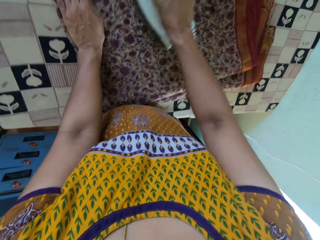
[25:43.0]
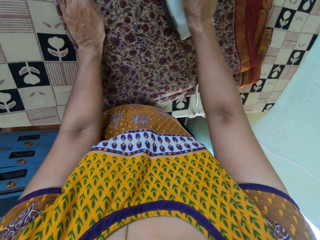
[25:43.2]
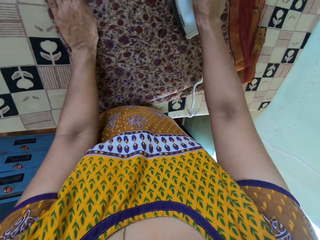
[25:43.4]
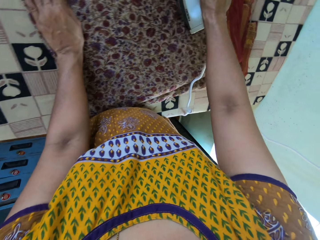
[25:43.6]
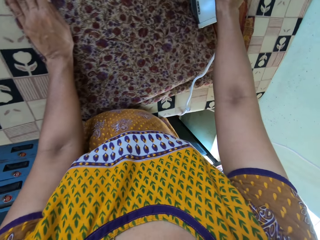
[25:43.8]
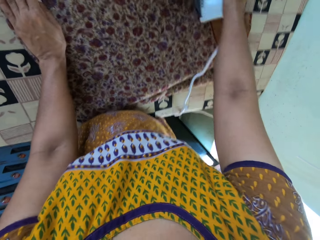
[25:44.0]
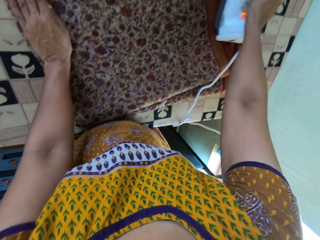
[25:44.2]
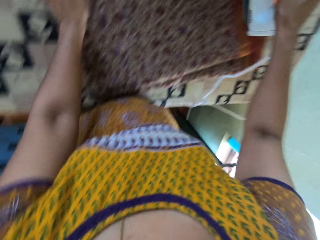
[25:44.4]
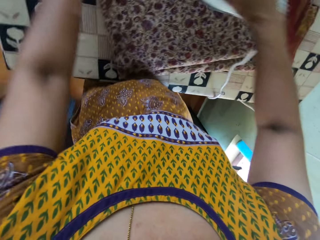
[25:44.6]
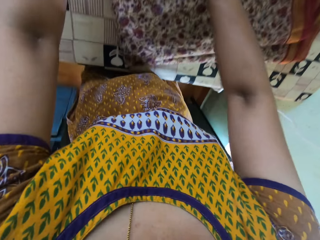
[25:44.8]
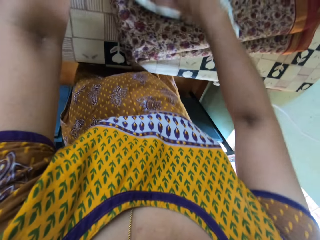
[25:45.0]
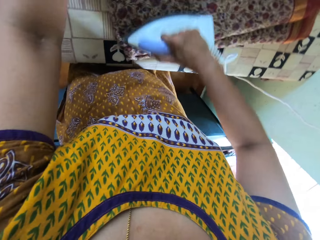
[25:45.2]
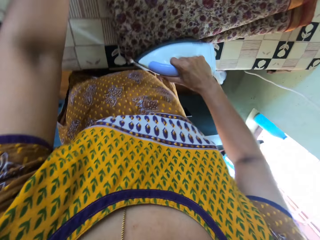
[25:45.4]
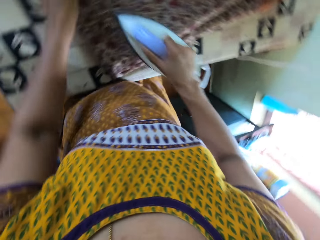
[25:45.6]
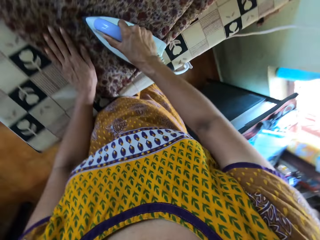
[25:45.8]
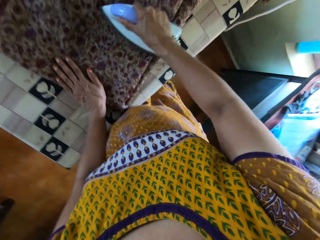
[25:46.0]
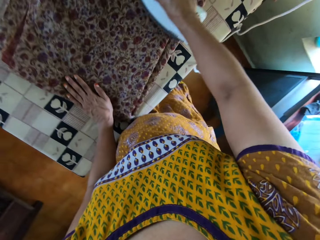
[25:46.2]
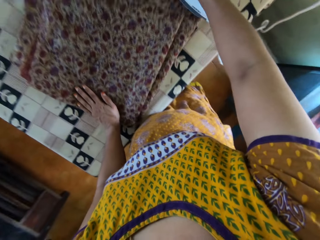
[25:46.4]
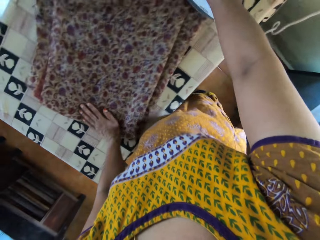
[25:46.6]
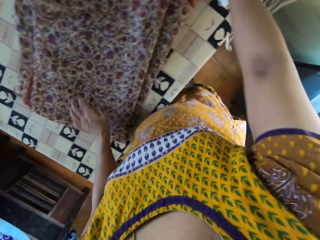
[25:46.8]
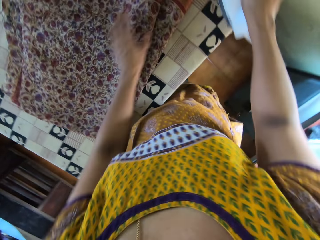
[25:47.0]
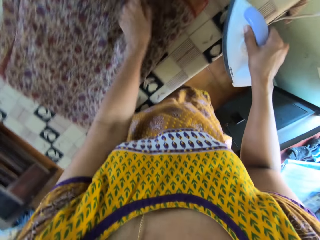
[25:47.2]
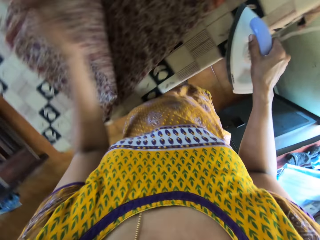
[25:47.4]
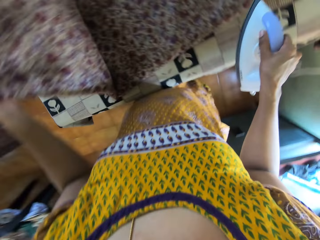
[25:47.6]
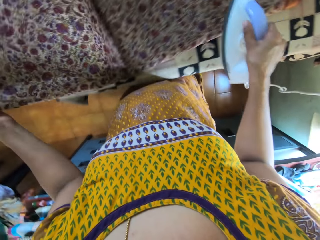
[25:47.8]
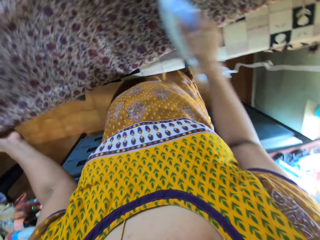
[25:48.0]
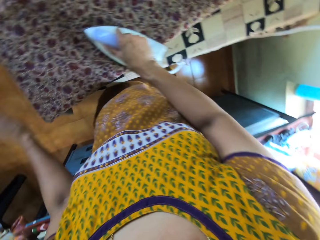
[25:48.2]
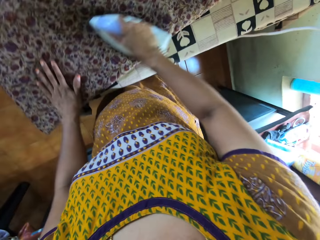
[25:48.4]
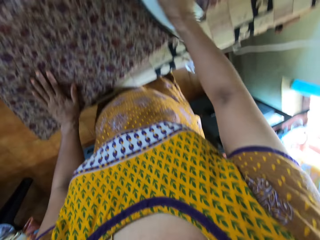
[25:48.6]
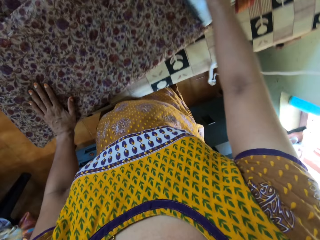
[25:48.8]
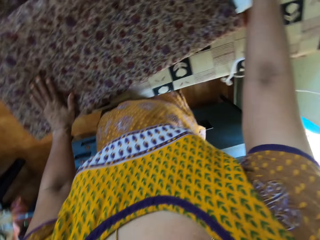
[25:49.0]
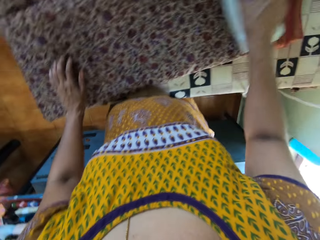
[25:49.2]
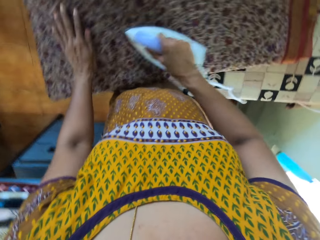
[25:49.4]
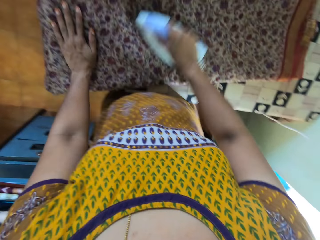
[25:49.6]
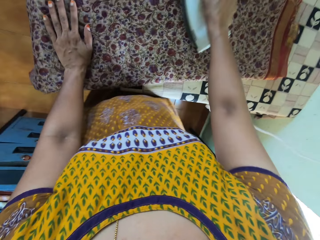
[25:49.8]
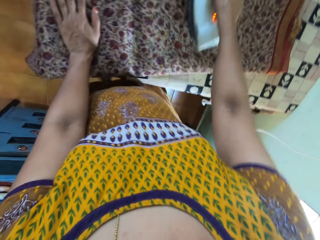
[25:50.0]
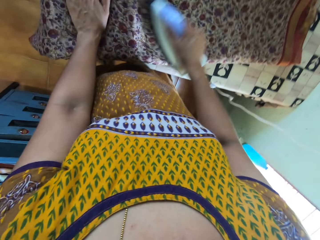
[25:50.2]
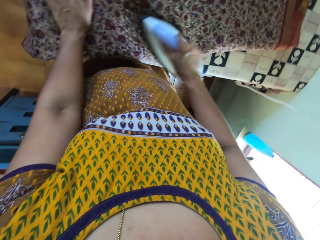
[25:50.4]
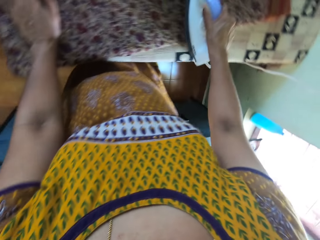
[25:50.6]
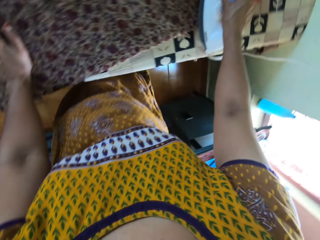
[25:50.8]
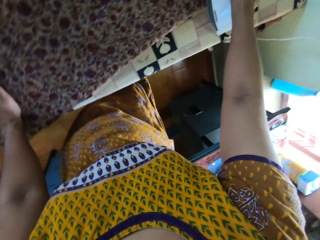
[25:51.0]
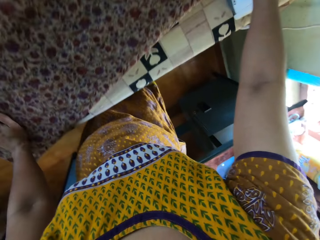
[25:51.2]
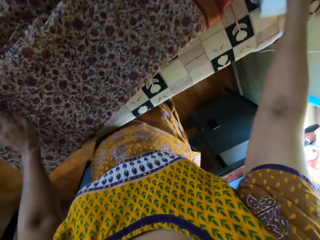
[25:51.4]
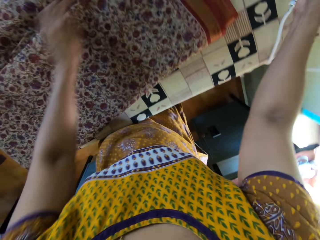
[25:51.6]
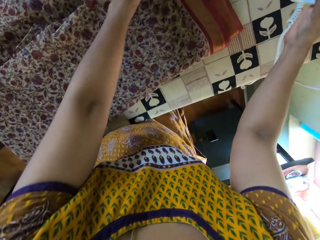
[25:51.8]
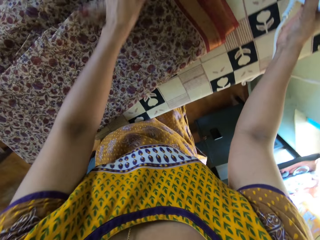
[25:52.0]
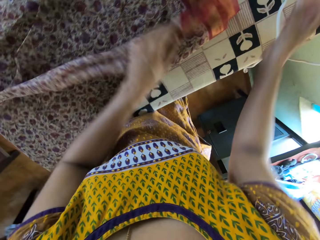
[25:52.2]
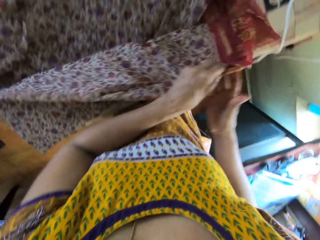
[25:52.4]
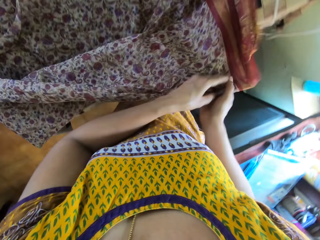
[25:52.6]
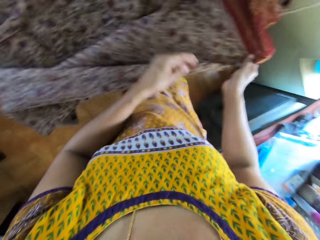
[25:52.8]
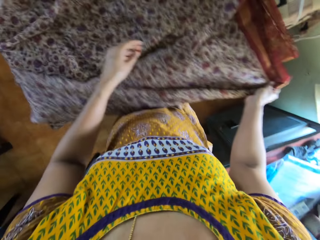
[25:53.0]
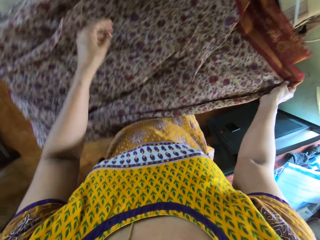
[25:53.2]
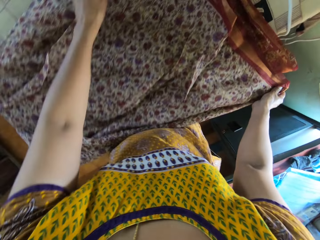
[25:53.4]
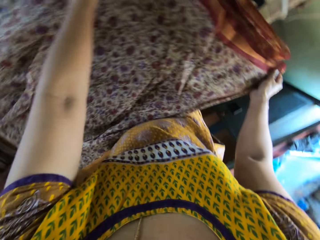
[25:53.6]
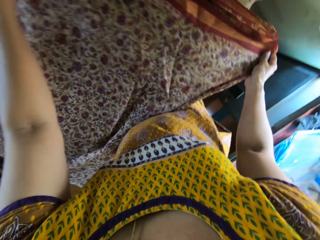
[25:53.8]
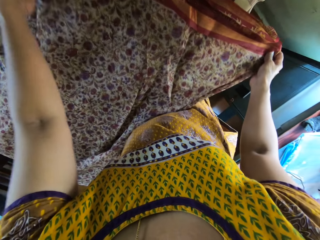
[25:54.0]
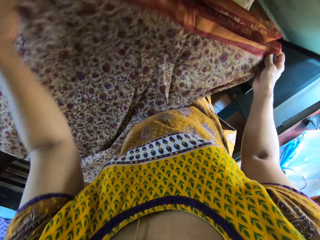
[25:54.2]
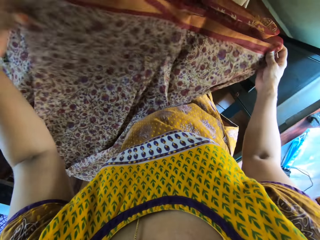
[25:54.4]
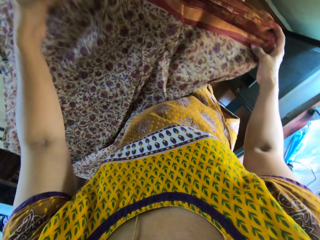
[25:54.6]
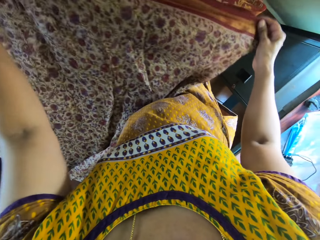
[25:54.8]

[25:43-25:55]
The camera wearer moves the fabric on the table with her left hand. She irons the fabric on the table with the iron in her right hand. She moves her left hand around the fabric on the table. She places the iron in her right hand on the table. She adjusts the fabric on the table with both hands. She spreads the piece of cloth on the table.

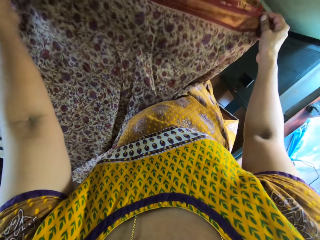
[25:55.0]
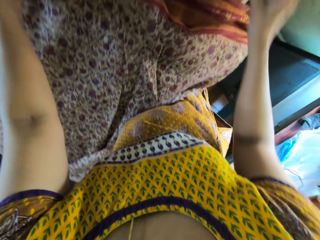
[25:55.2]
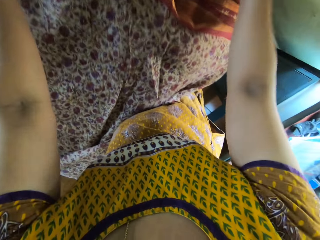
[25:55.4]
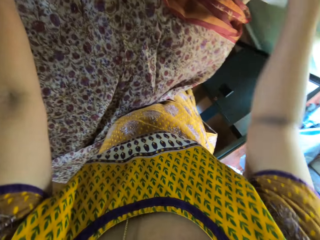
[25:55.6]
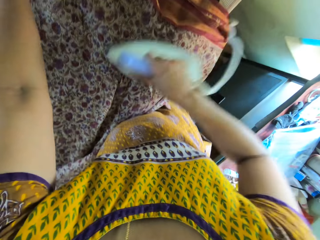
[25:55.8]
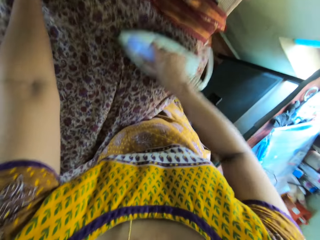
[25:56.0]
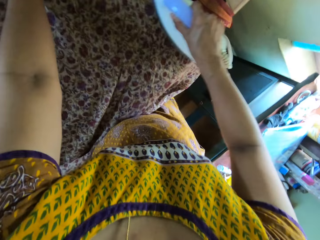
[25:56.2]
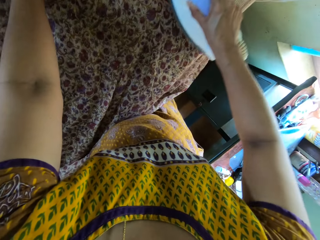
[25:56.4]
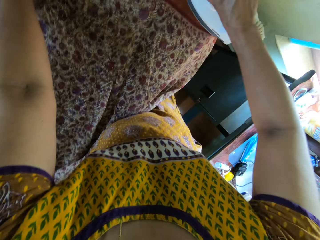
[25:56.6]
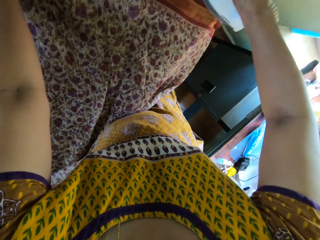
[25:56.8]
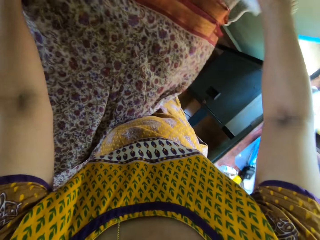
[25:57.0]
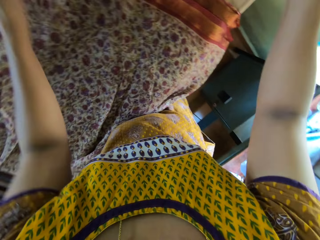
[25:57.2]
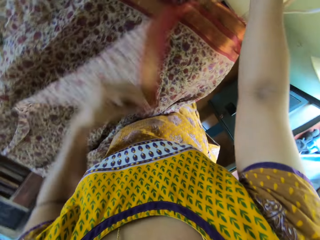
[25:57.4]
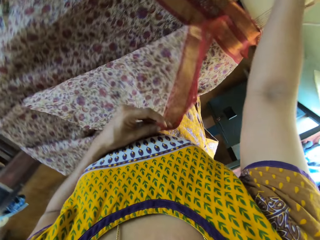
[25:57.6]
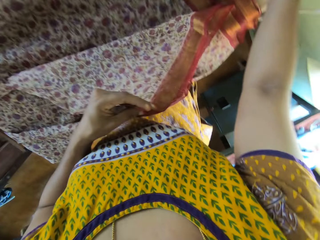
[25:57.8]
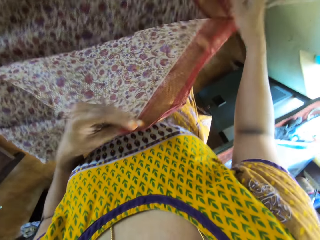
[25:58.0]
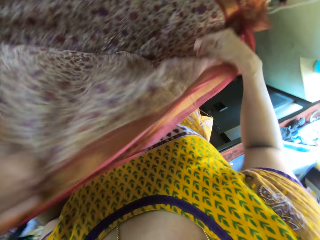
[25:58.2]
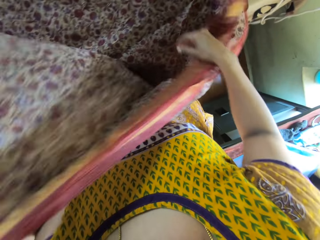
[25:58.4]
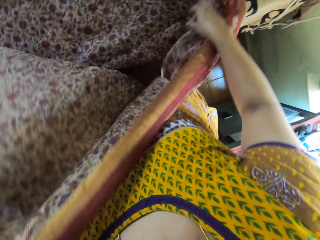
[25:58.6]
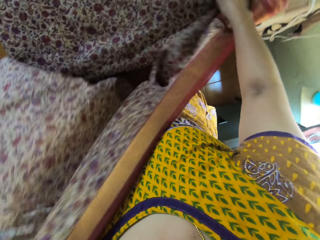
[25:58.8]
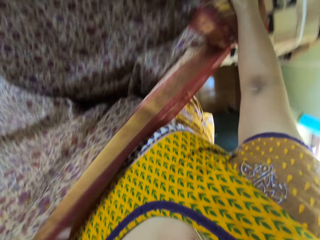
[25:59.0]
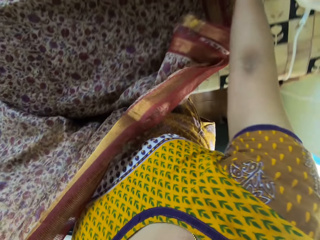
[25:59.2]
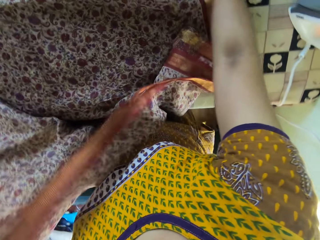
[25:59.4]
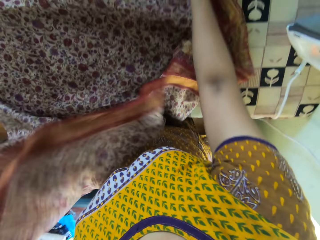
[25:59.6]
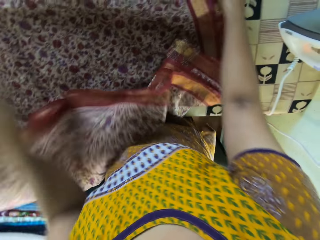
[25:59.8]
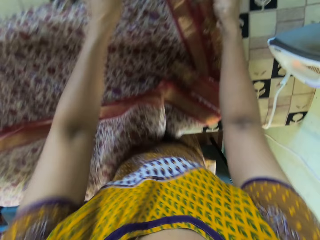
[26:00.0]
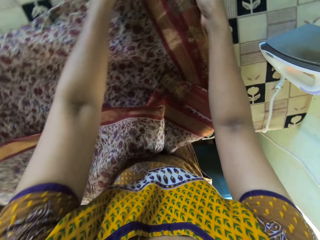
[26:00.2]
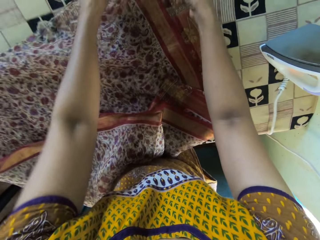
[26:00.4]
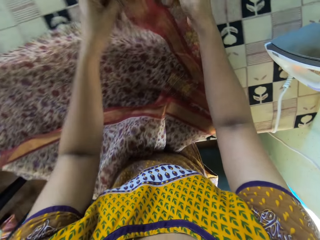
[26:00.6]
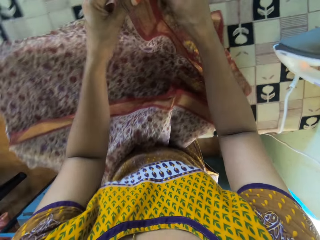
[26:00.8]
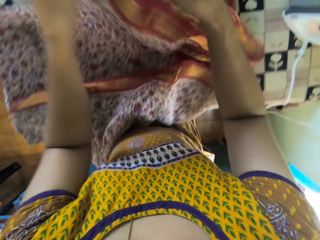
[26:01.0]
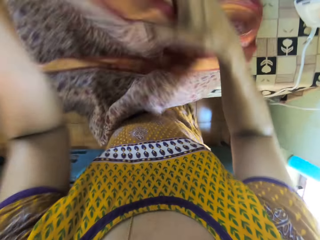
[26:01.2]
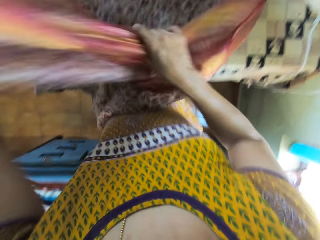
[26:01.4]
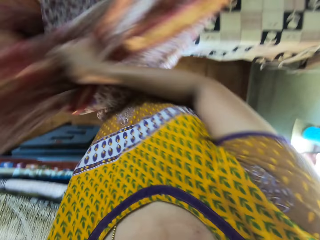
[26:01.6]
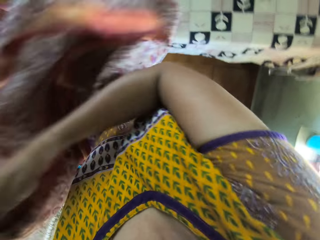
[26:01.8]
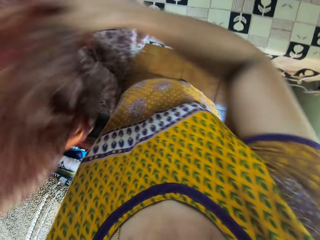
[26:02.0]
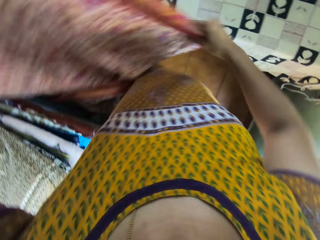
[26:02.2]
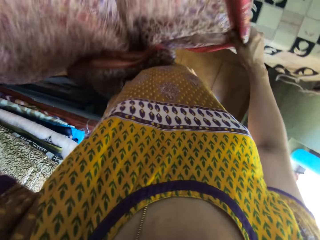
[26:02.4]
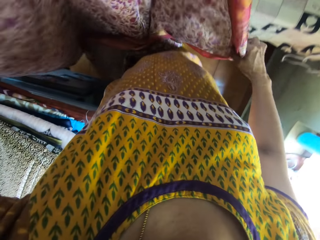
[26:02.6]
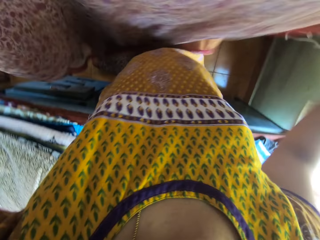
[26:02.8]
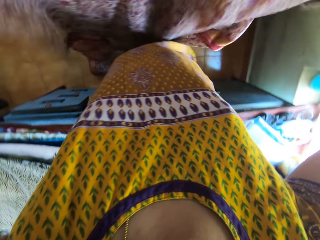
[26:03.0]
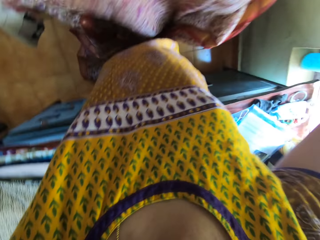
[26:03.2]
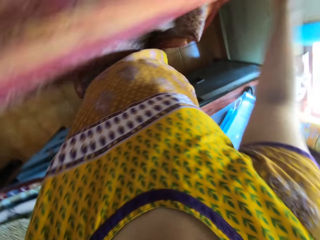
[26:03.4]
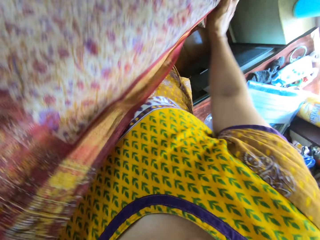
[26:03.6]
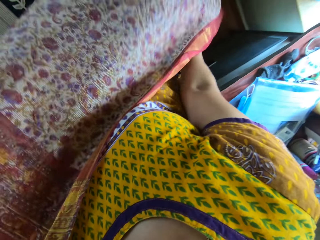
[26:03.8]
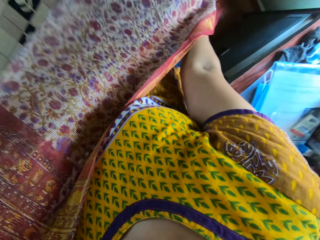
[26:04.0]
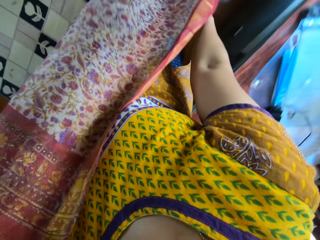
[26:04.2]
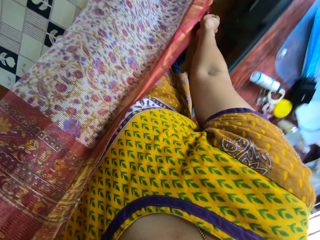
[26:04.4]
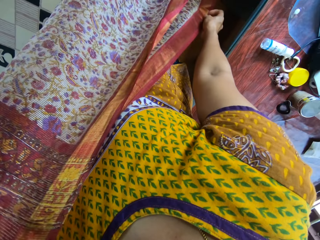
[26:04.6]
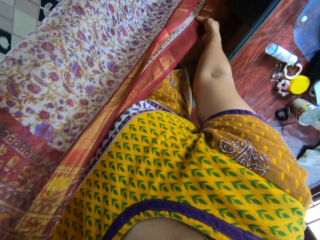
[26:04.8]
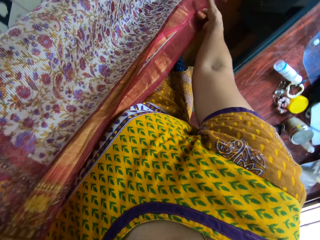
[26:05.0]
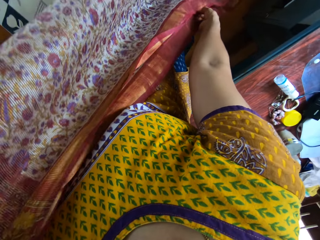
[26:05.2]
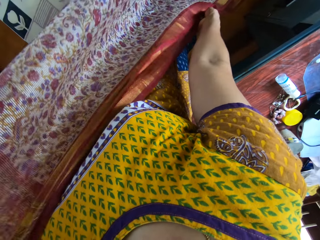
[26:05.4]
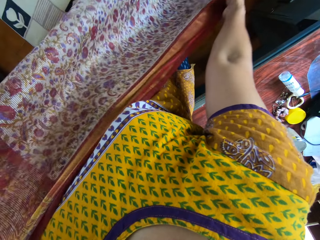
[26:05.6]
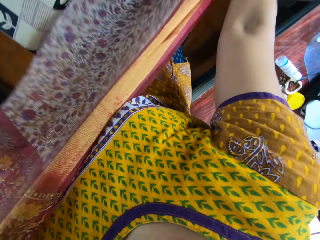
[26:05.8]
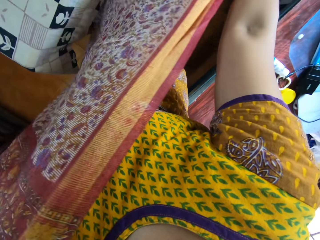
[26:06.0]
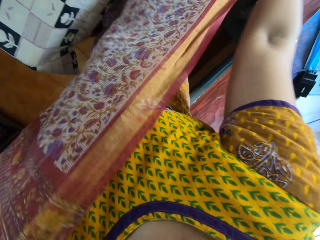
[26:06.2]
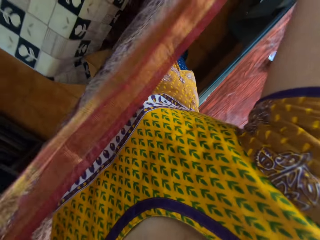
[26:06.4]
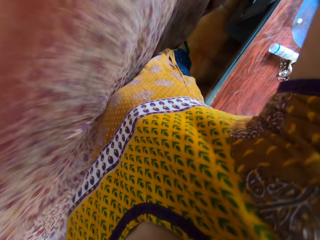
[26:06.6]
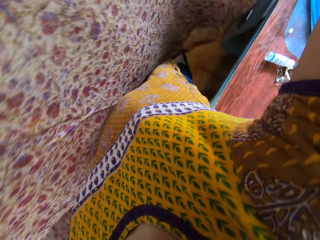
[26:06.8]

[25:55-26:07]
The camera wearer picks the iron from the table with her right hand. She irons the fabric on the table with the iron in her right hand. She places the iron in her right hand on the table. She moves the fabric on the table with her left hand. She spreads the piece of cloth on the table. She picks the fabric from the table with both hands.
